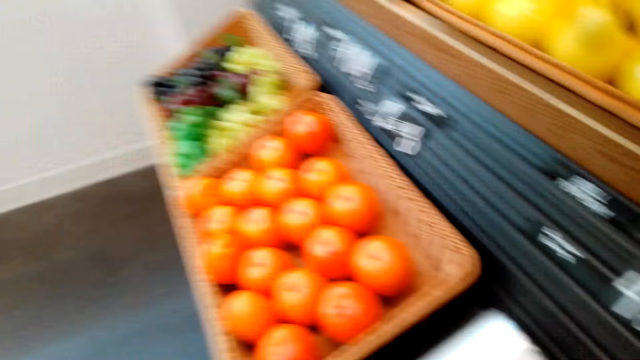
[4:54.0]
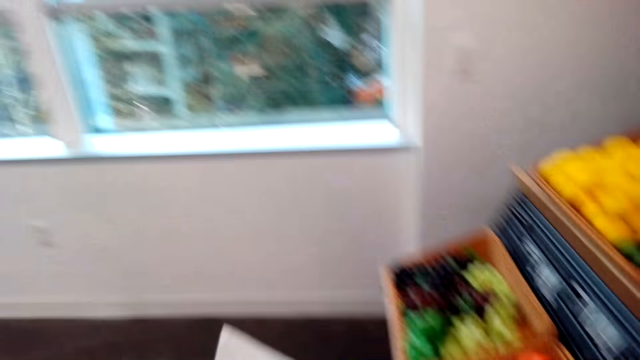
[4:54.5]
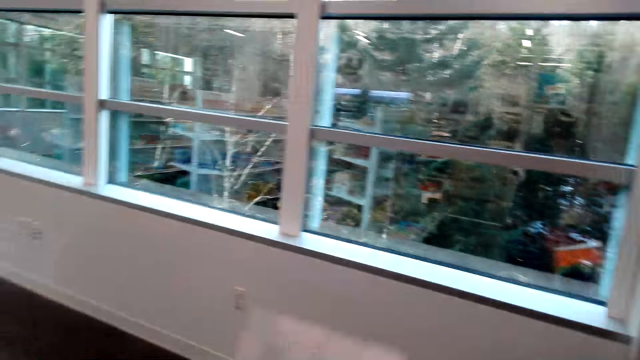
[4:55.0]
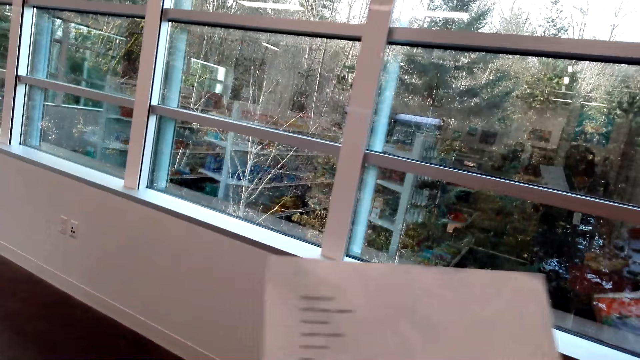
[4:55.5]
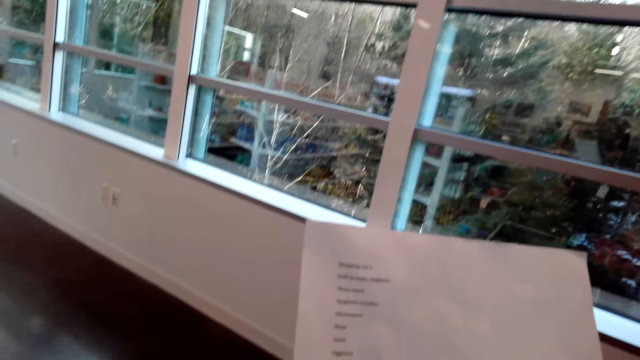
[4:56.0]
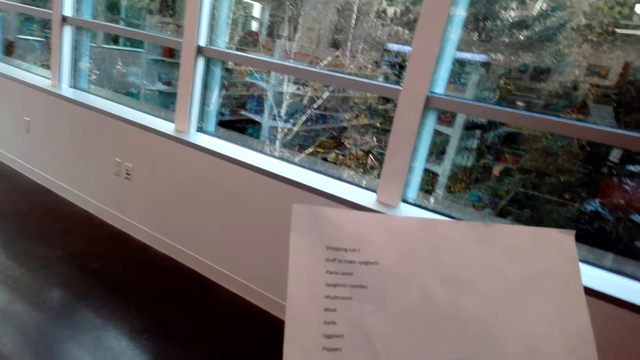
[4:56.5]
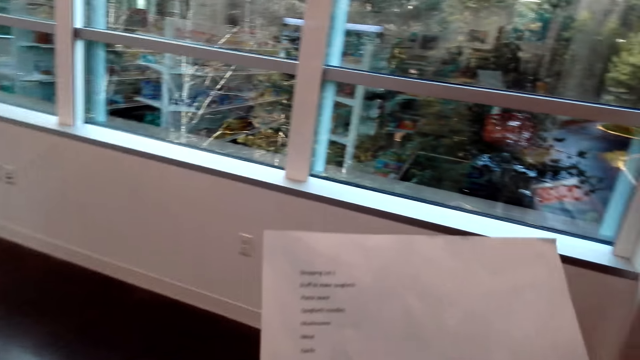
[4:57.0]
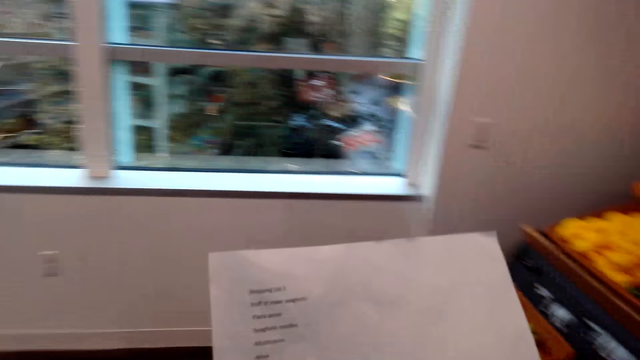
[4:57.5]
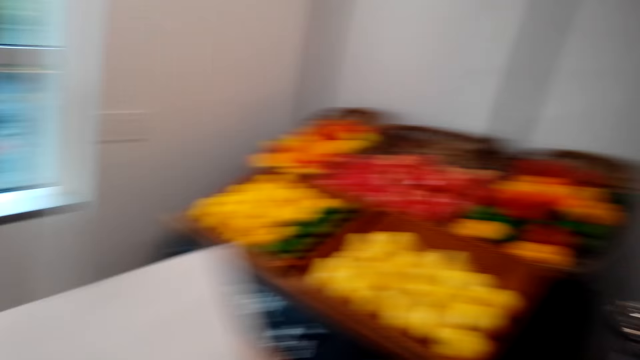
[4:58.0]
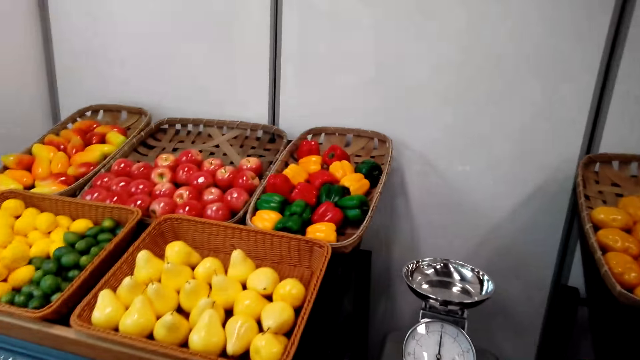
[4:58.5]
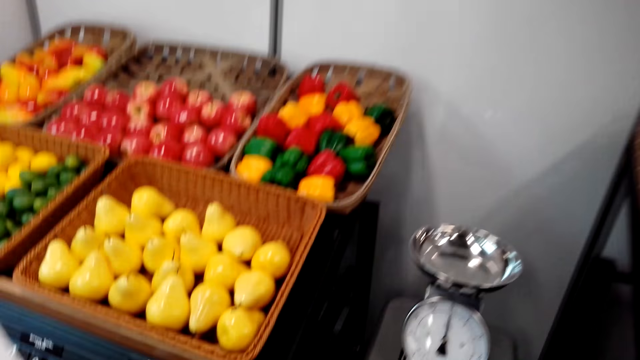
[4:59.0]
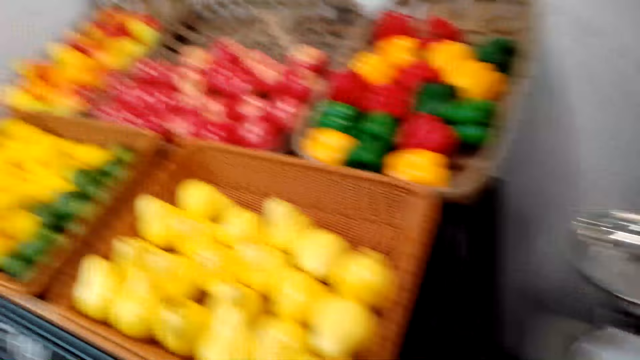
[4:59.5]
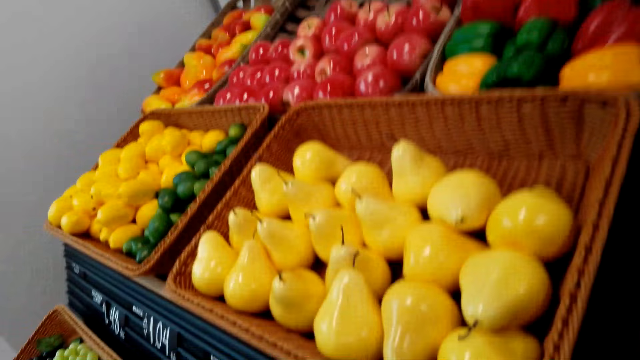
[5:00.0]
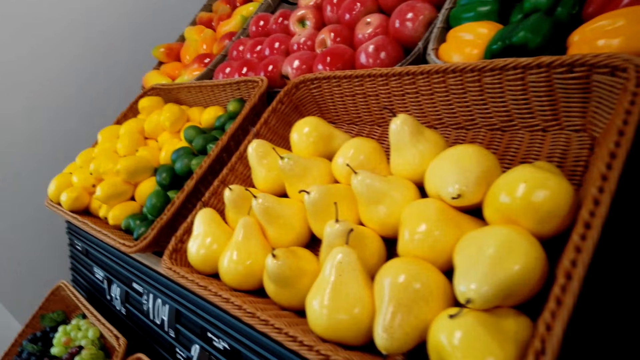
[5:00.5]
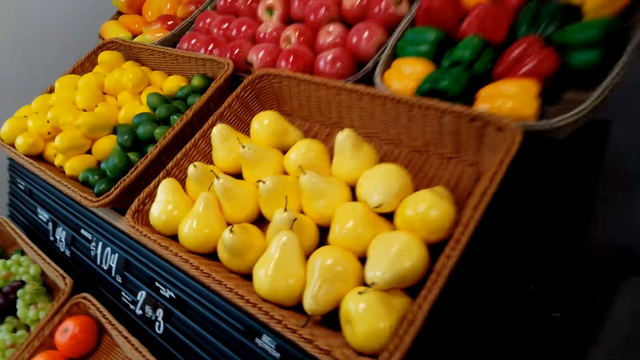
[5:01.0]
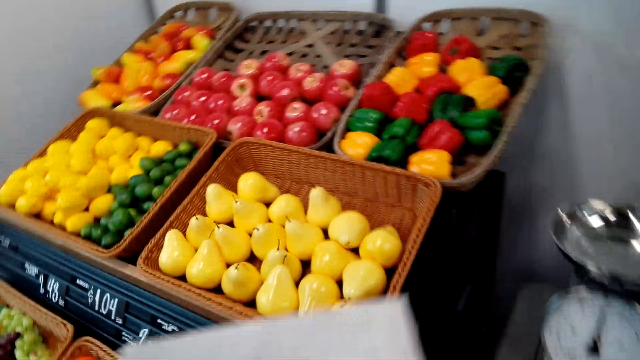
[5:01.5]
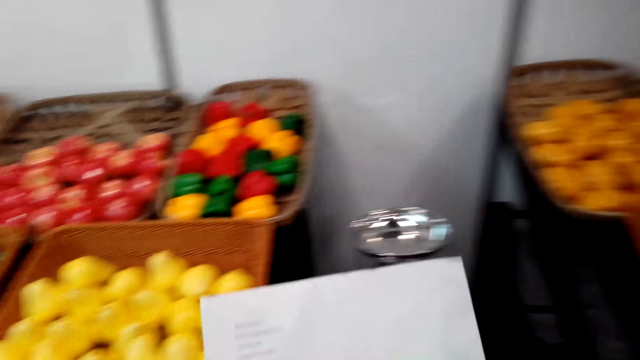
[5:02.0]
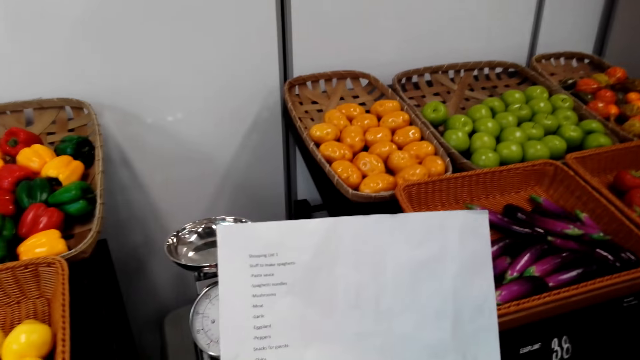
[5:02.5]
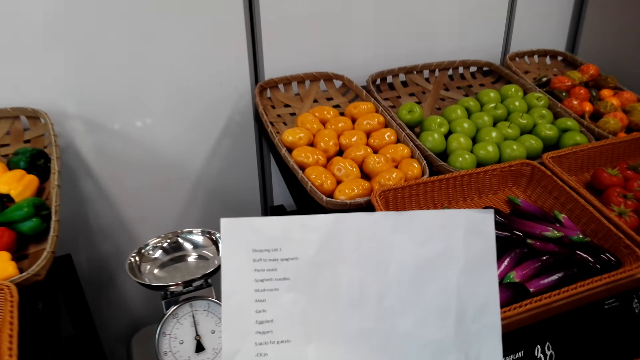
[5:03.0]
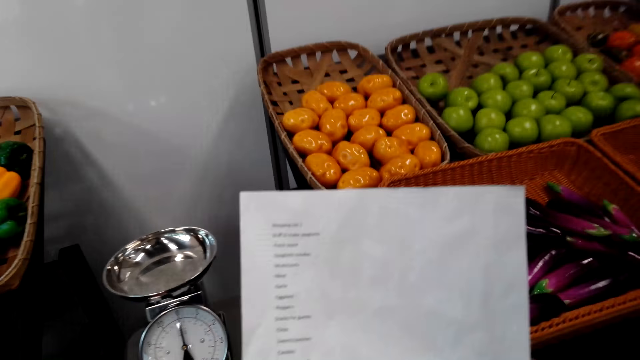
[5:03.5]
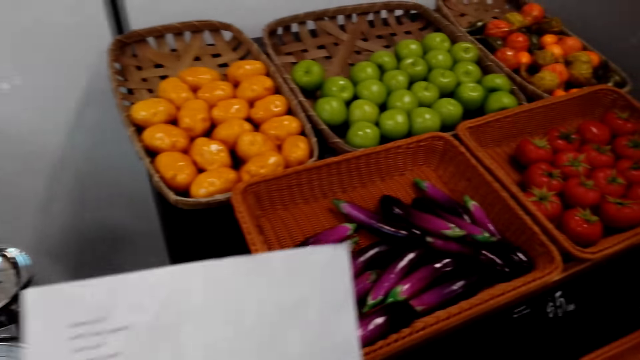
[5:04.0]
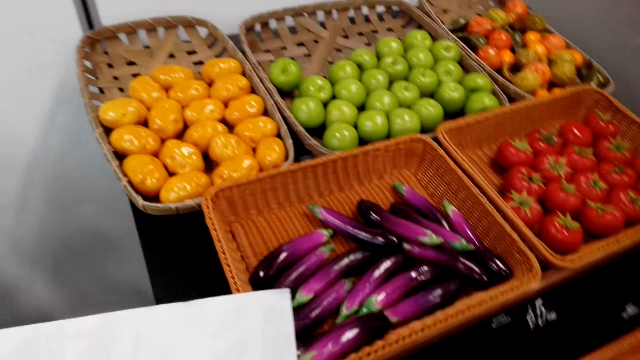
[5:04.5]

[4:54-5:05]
The camera wearer holds the list. They stare at the shopping list. They look around. They hold the list again. They stare at the shopping list.

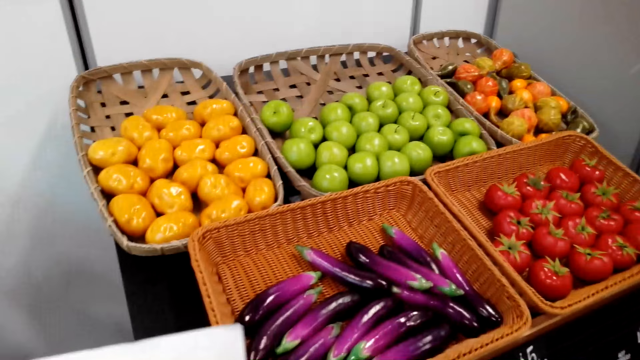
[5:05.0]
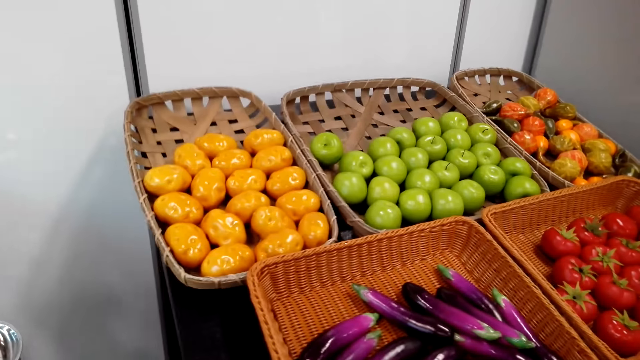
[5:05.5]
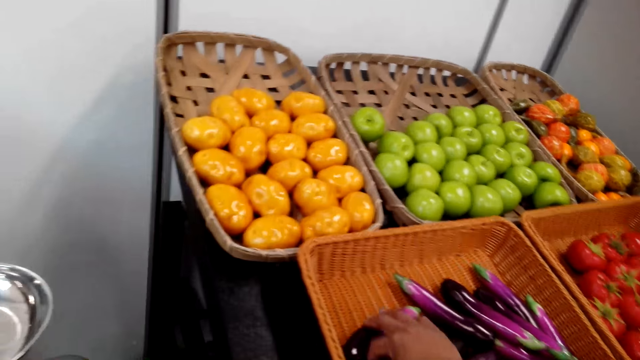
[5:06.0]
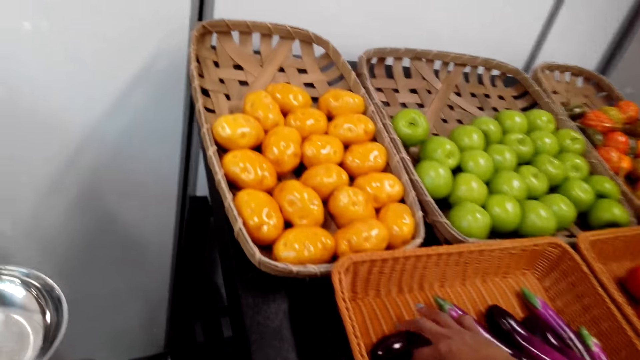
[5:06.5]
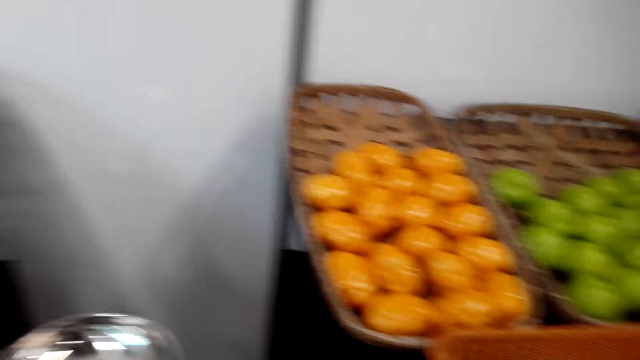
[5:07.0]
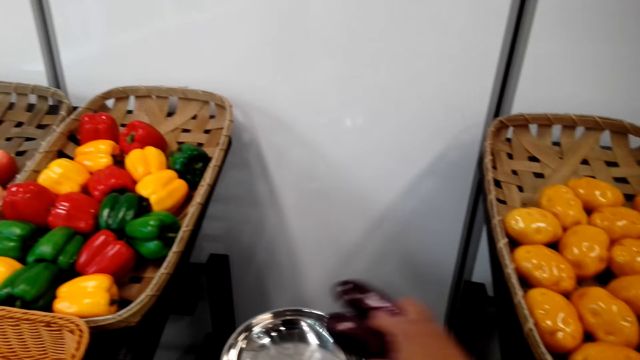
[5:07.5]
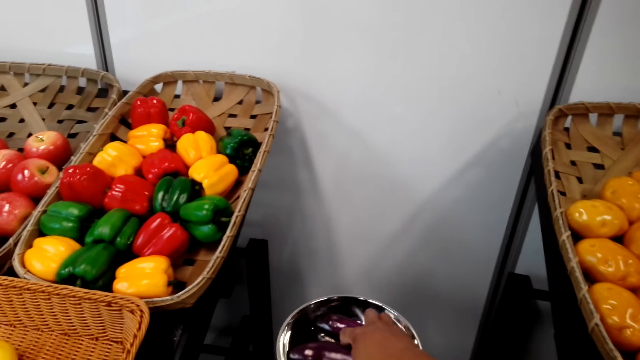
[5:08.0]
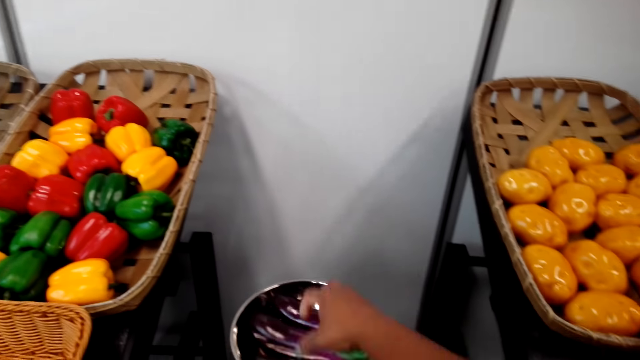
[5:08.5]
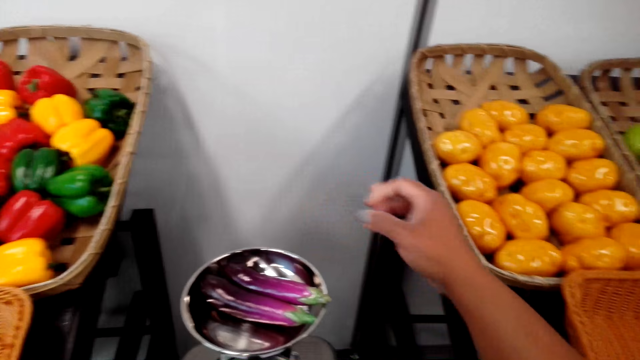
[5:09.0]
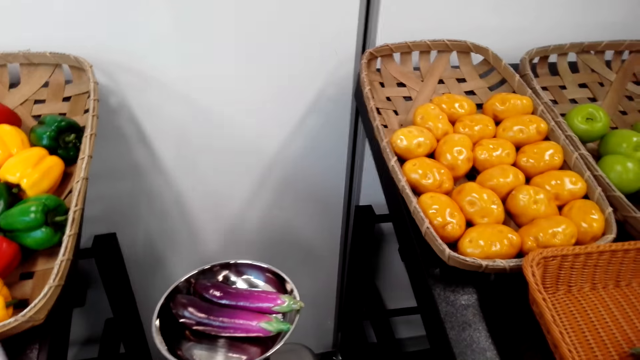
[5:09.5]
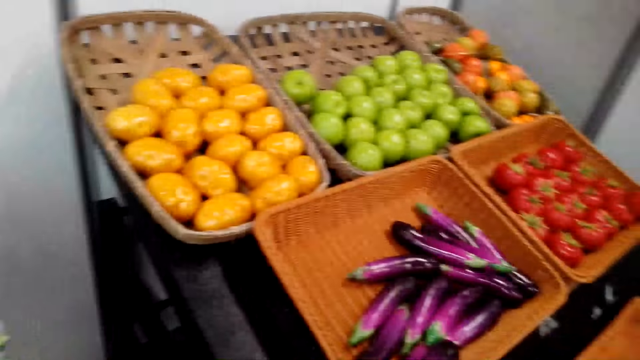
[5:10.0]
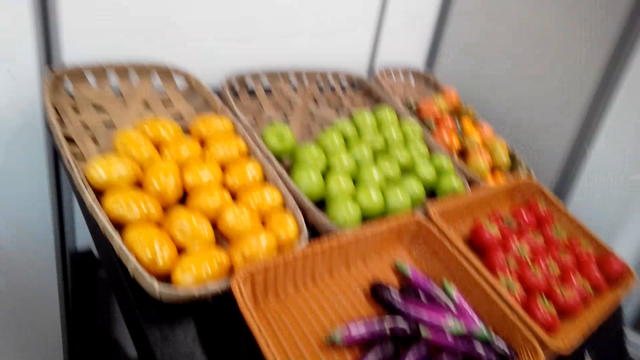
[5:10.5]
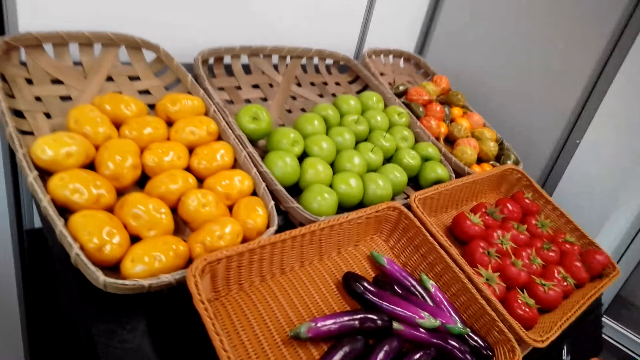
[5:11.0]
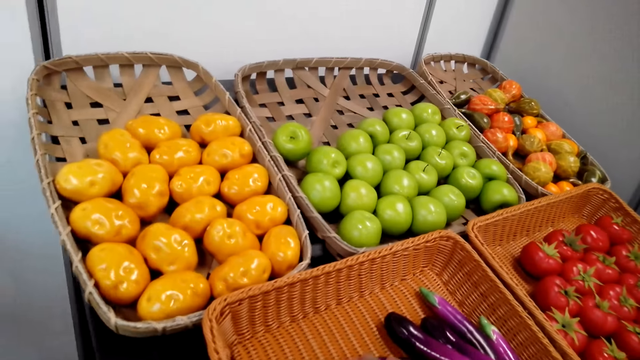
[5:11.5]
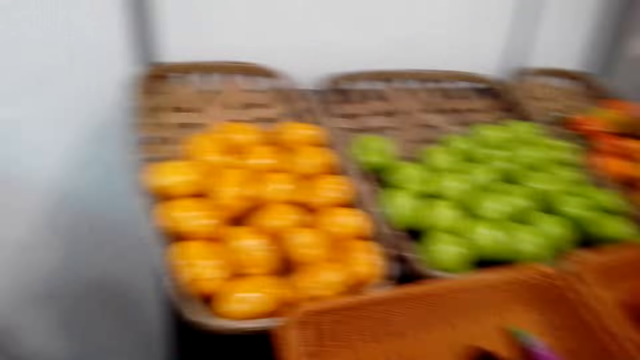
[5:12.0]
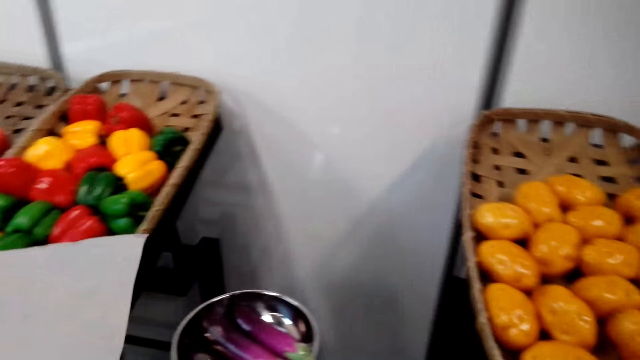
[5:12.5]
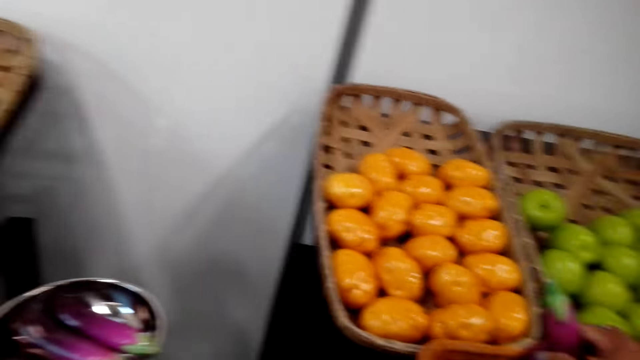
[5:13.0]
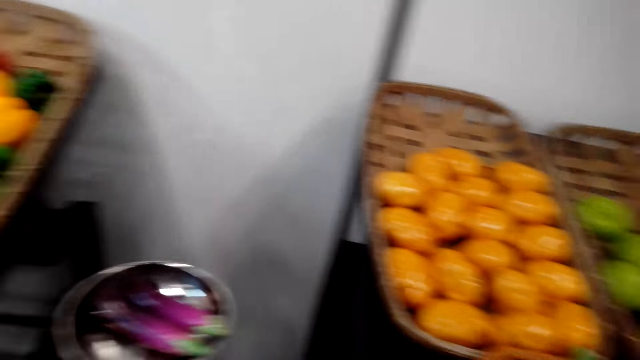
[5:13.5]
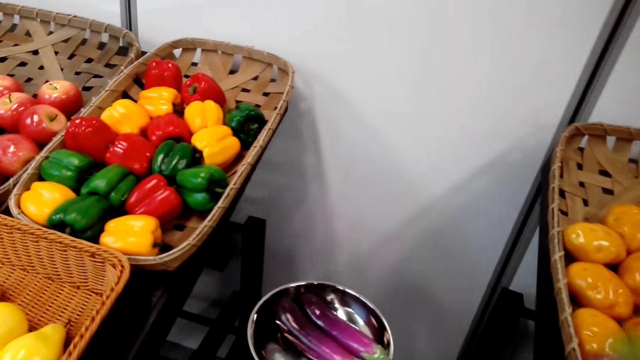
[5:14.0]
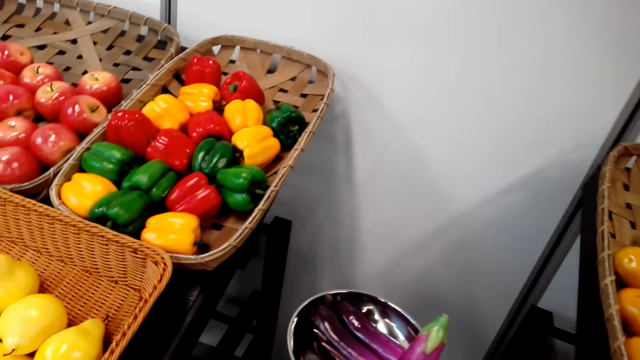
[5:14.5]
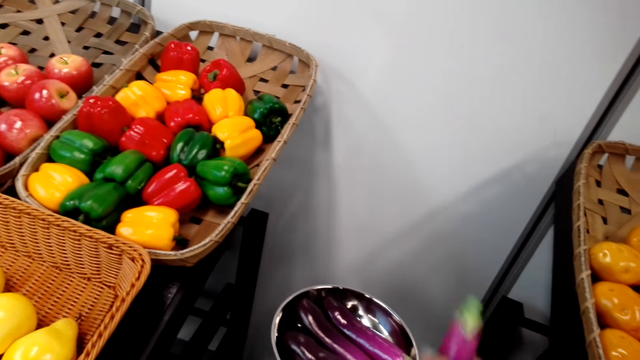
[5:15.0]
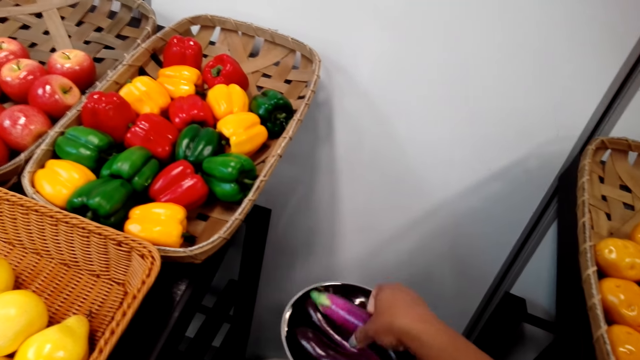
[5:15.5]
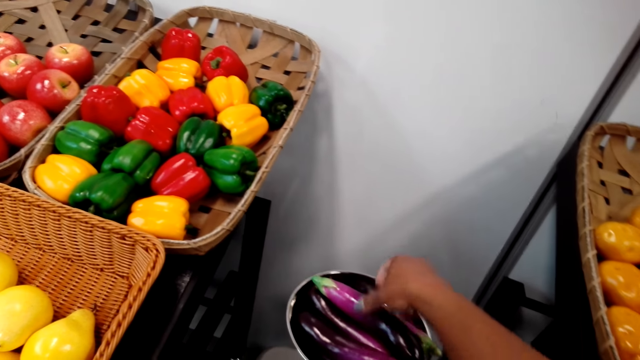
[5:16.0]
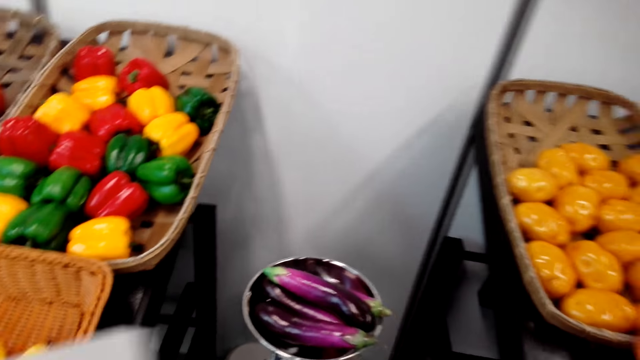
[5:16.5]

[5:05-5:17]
The camera wearer picks some eggplants or brinjal. They put the eggplant in the weighing scale. They pick another eggplant. They put the eggplant in the weighing scale again.
